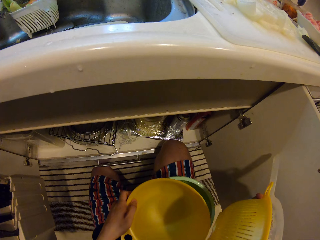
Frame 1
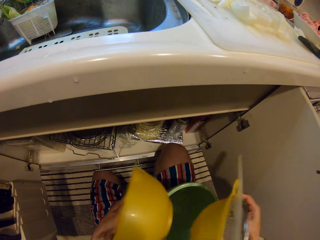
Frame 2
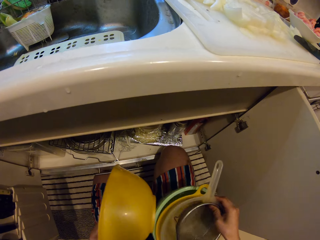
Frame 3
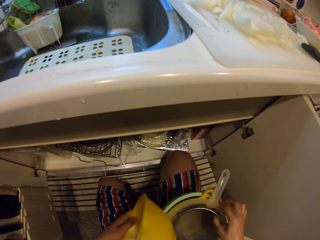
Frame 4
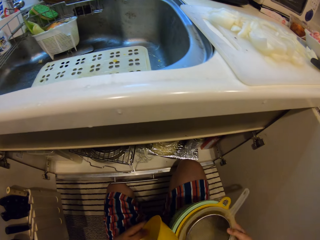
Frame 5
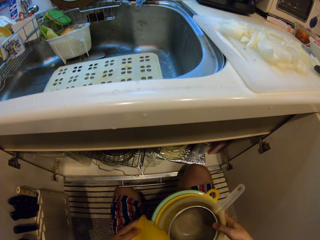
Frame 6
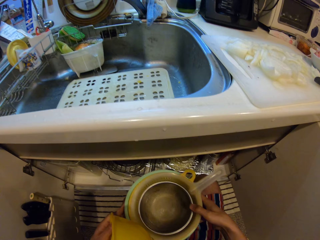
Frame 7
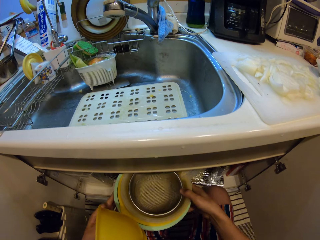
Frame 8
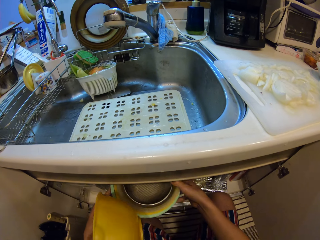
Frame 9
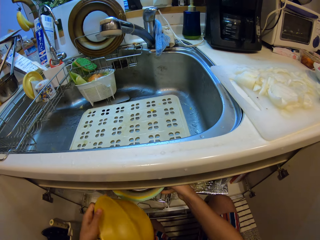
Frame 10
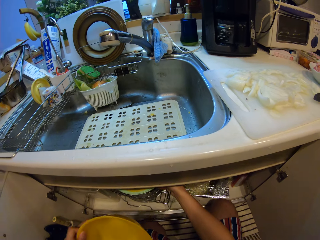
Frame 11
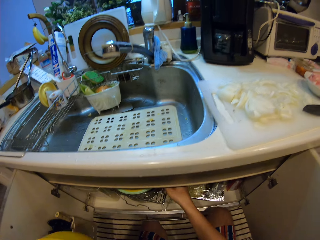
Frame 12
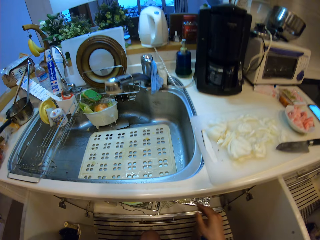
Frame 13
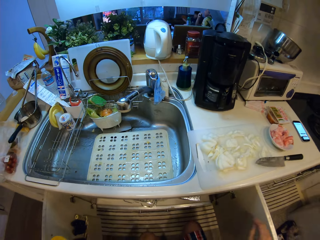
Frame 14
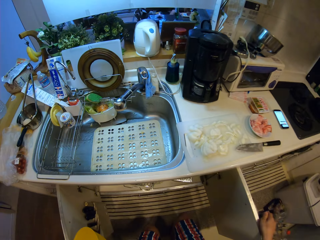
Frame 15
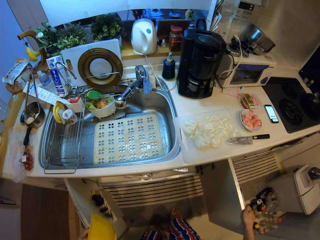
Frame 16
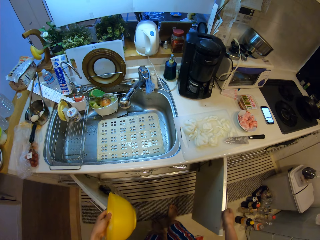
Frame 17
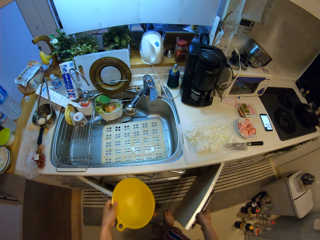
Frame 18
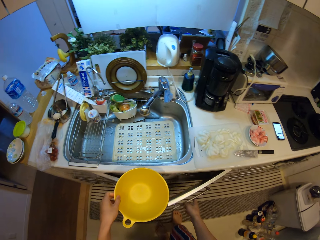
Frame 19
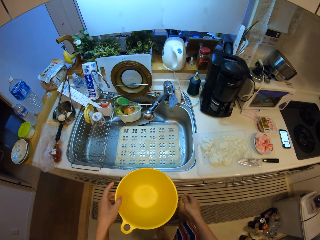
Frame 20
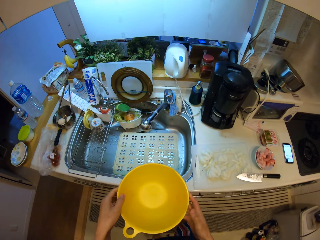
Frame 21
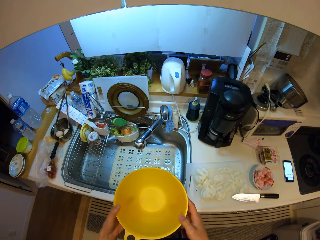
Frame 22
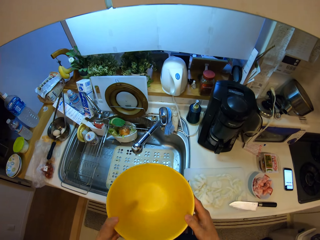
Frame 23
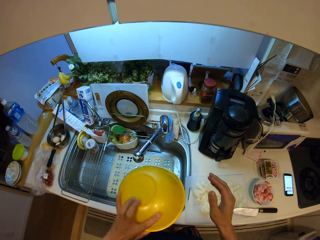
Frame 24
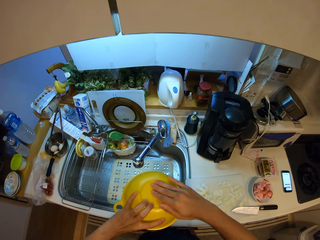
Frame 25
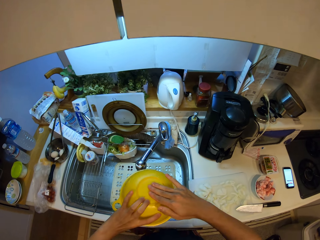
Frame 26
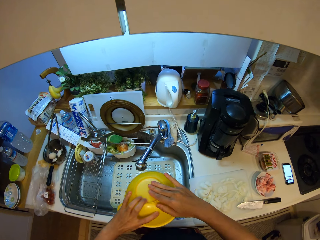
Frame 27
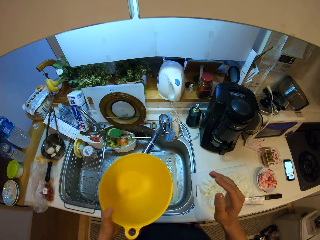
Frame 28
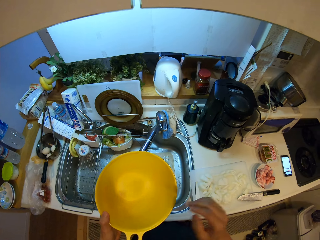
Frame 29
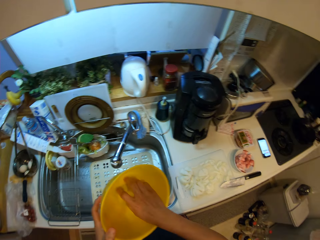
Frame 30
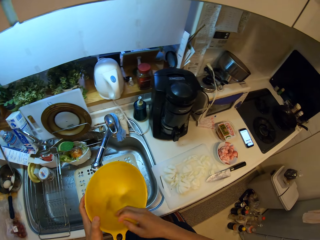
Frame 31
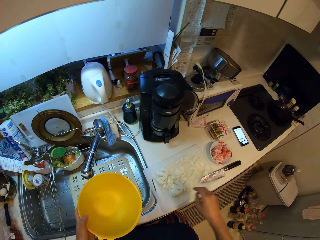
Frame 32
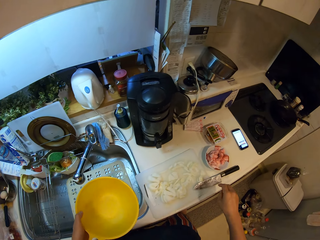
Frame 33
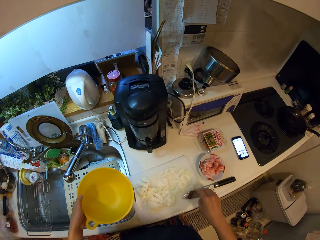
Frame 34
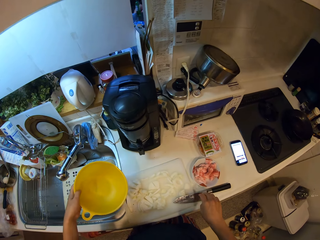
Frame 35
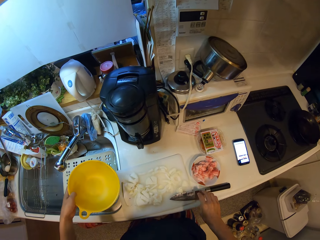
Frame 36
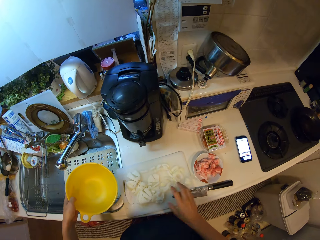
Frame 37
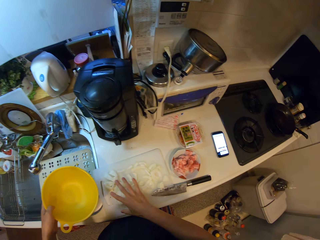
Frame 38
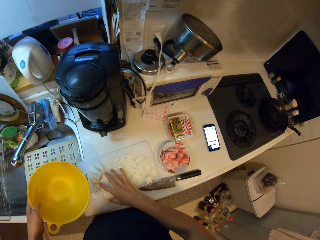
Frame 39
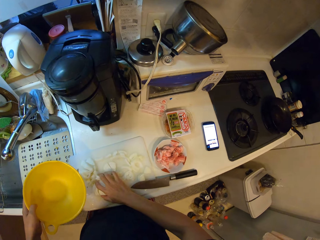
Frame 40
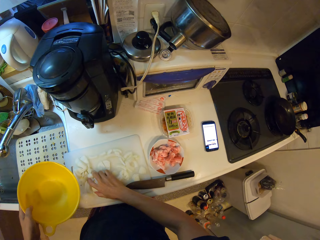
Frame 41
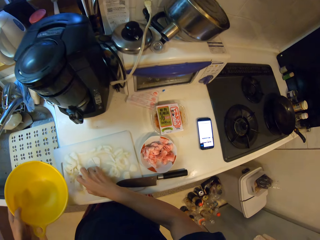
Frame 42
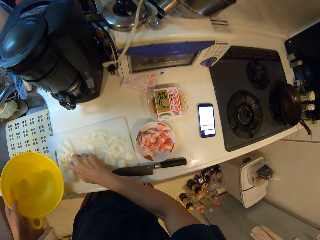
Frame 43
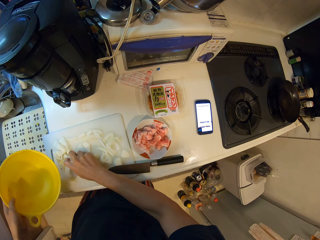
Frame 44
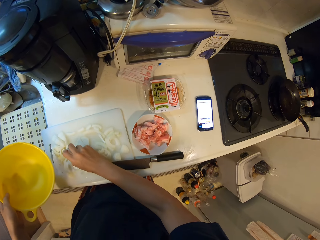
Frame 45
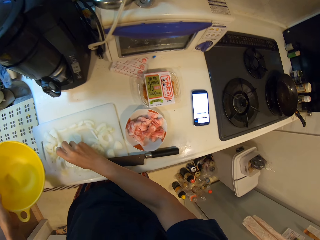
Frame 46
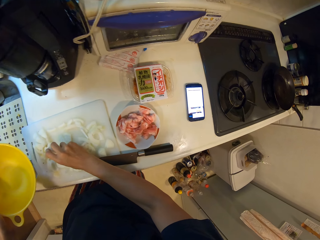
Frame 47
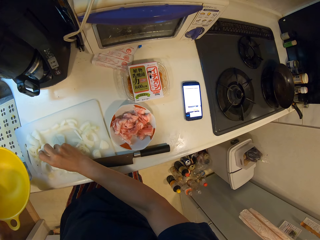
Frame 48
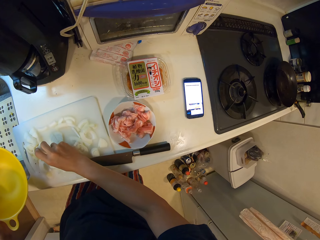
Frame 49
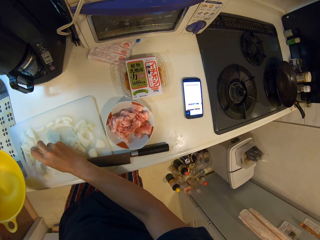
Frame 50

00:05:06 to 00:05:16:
The camera wearer puts bowls on his lap. He picks up a yellow bowl. He puts the bowls in the cabinet. He closes the cabinet doors. He picks up a bowl. He rubs the bottom of the bowl. He wipes inside the bowl with his hand. He picks vegetables from a chopping board.

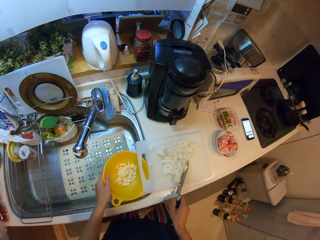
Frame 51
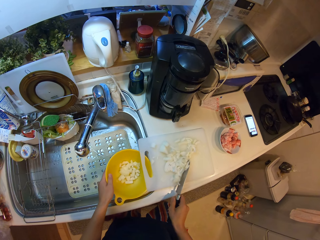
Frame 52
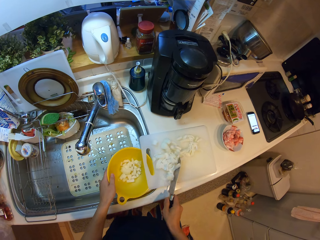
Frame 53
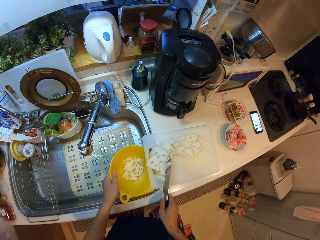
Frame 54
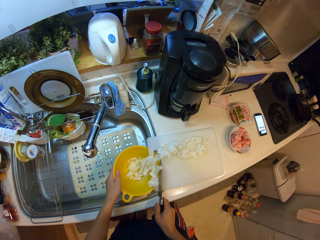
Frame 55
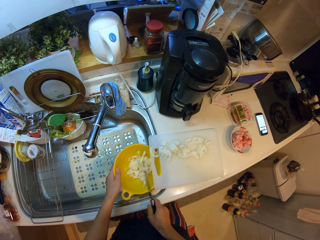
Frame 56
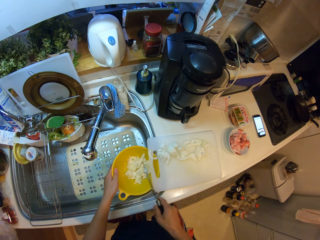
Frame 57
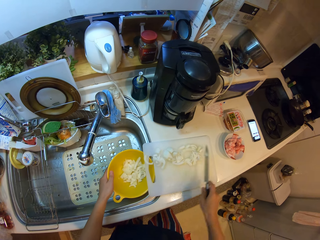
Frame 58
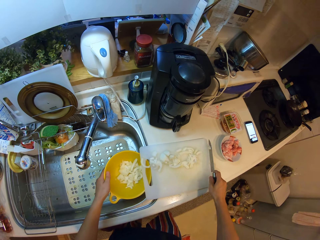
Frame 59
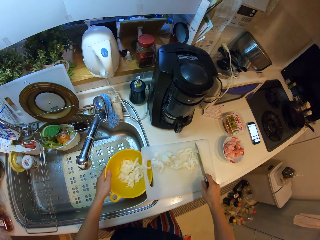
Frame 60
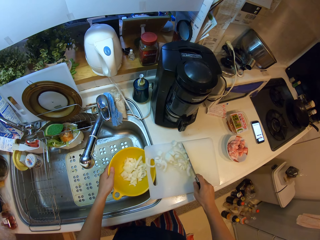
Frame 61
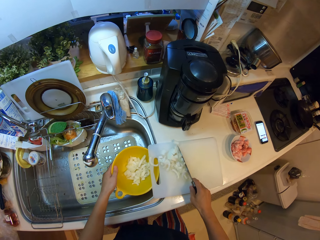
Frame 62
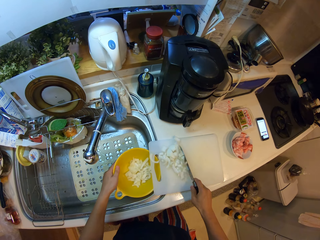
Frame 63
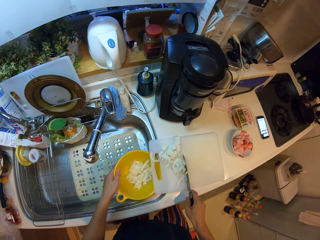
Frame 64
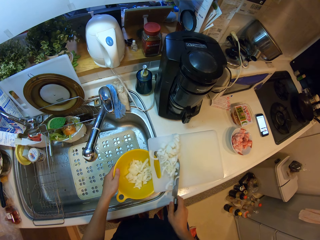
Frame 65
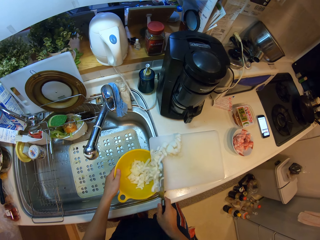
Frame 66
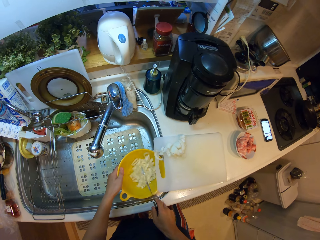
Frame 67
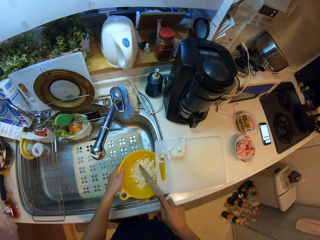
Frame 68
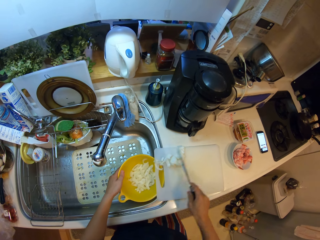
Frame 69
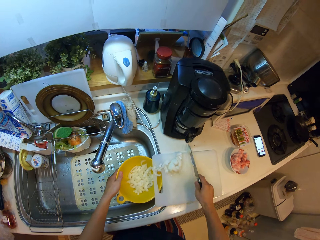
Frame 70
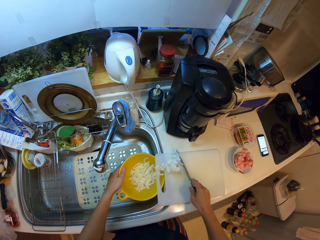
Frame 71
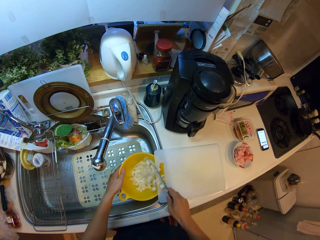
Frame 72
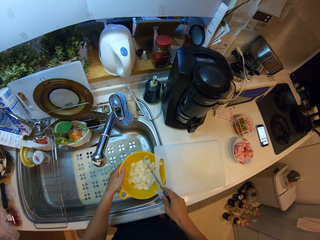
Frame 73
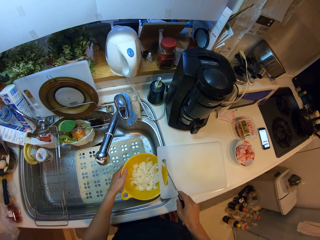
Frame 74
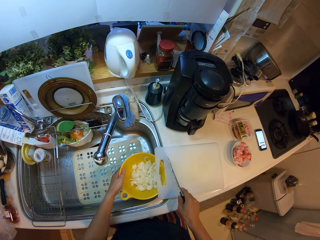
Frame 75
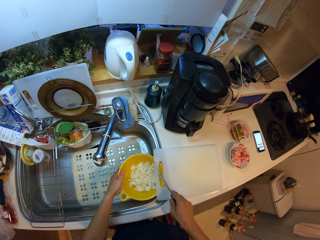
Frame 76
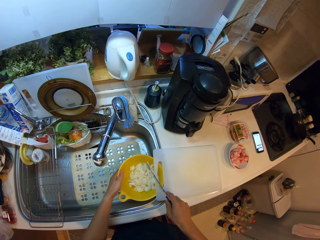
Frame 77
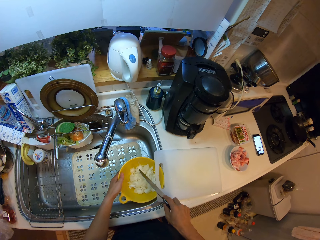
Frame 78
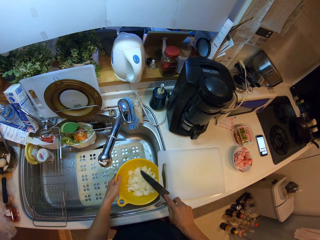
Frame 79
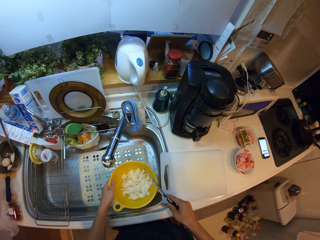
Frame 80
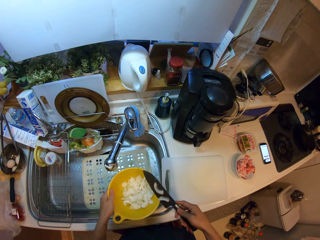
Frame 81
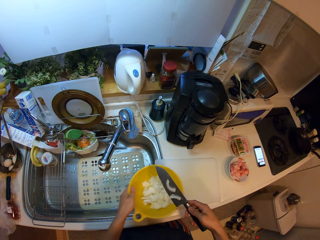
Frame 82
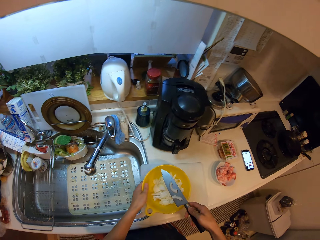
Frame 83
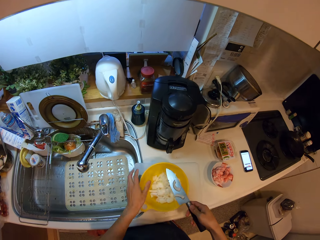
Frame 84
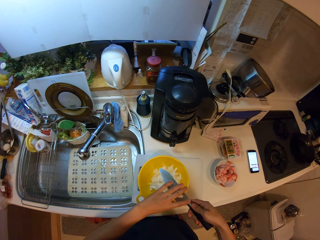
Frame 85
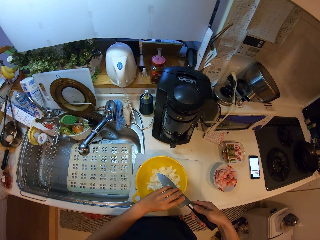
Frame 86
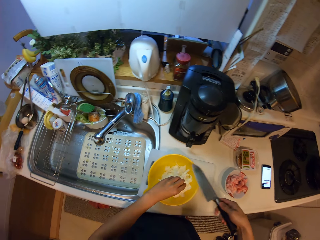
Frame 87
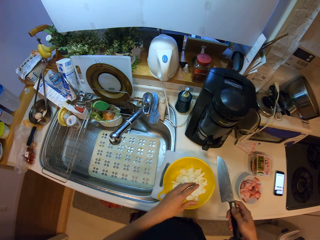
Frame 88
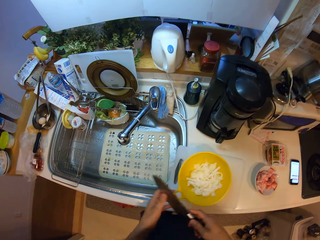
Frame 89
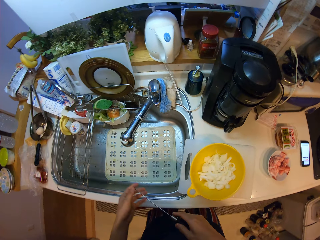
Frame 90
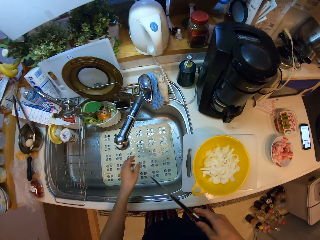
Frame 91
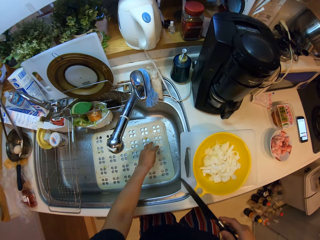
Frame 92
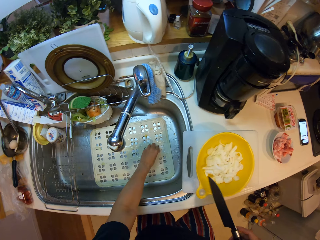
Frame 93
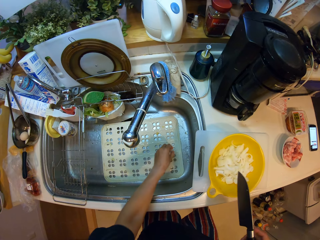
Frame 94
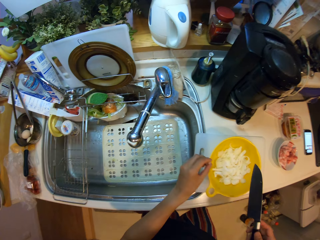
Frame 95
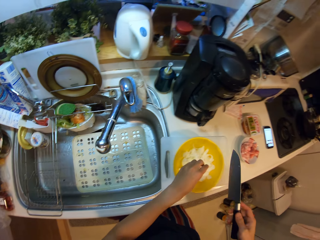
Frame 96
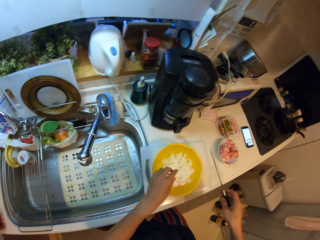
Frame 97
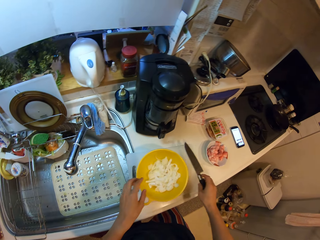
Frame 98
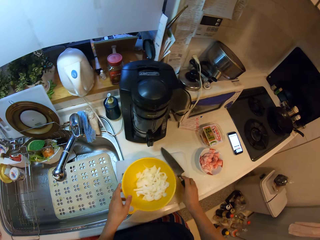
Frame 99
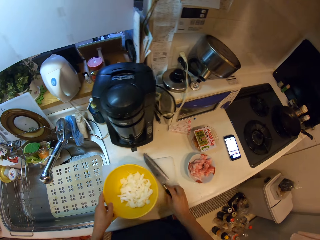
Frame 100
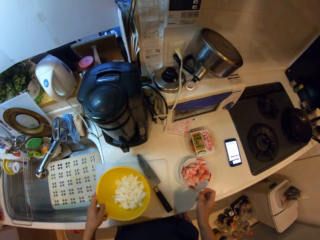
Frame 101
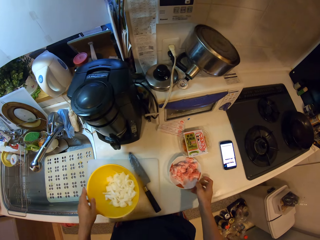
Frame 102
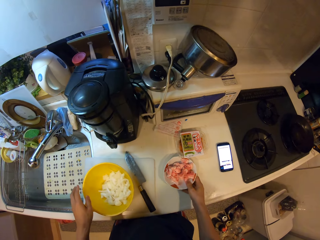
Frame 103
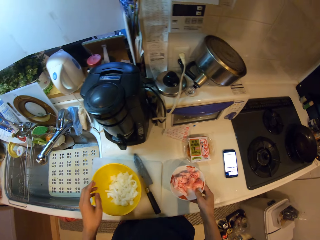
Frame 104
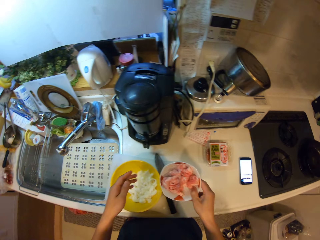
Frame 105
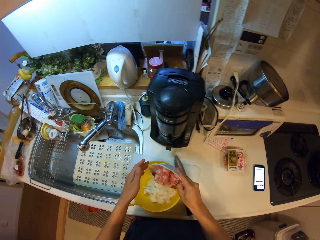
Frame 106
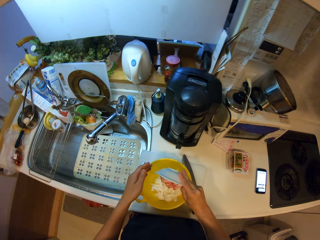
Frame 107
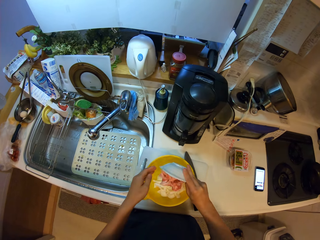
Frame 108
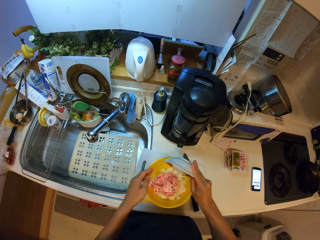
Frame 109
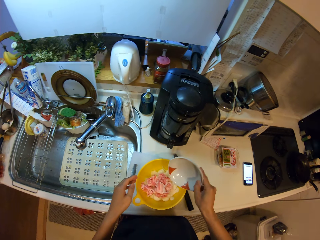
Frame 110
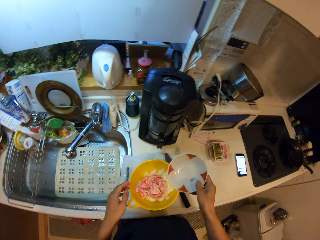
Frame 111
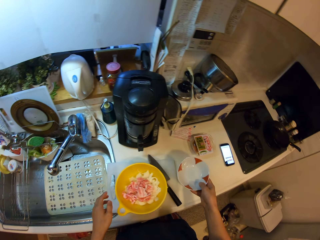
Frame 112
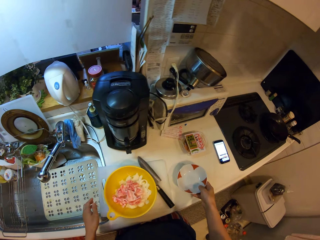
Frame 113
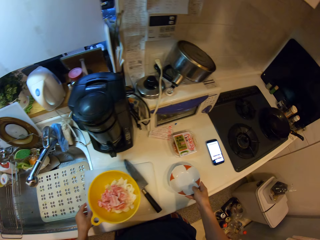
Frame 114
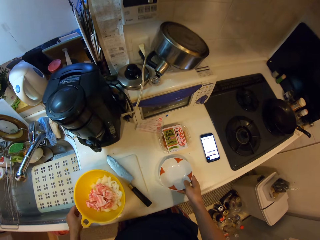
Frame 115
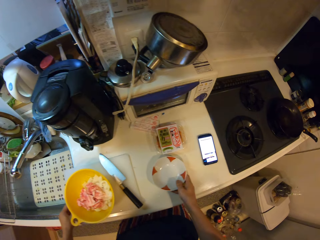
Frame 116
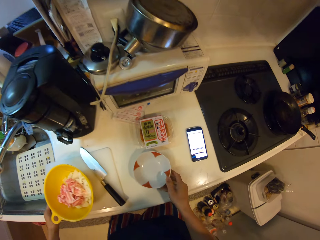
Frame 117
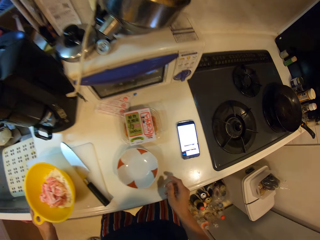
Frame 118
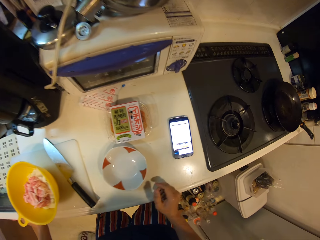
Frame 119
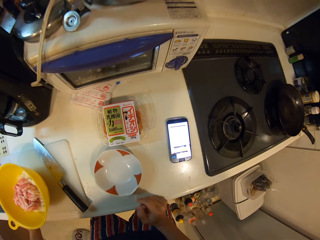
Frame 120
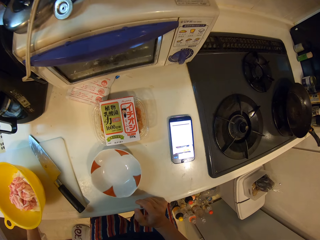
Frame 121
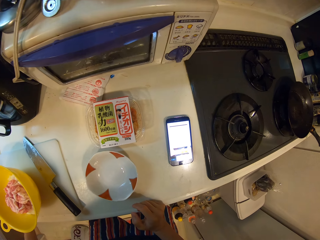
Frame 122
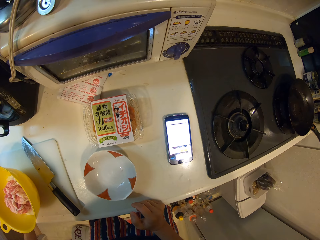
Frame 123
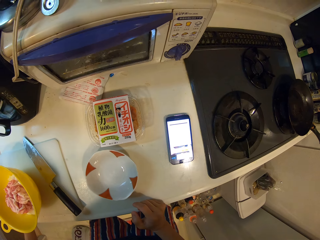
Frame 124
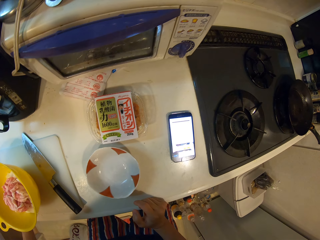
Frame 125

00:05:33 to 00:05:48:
The camera wearer pushes vegetables in a bowl with a knife. He puts the bowl on a board. He wipes the knife with his hands. He puts a piece from the sink in the bowl. He puts down the knife. He picks up the bowl. He puts meat in the bowl. He puts down the bowl.
